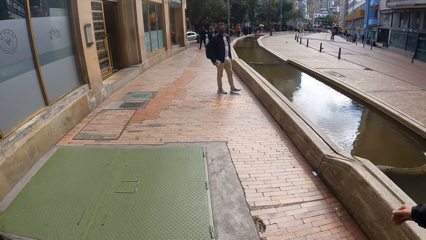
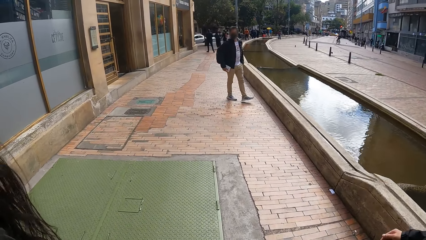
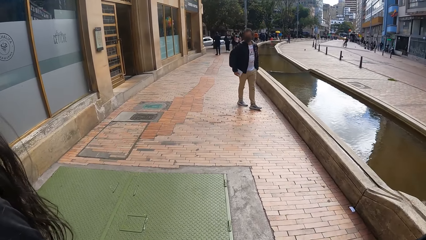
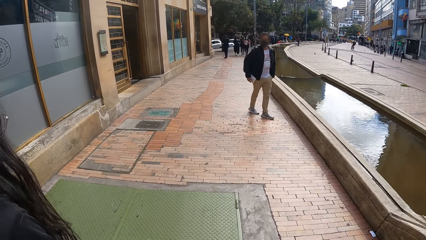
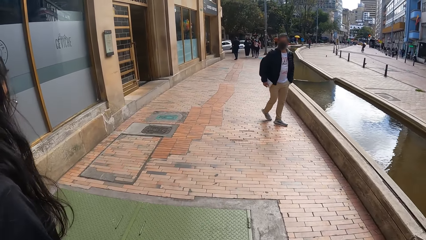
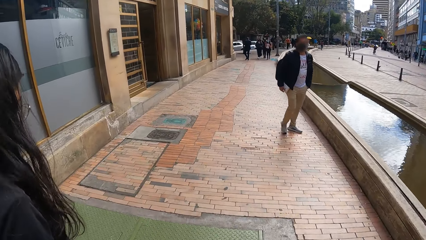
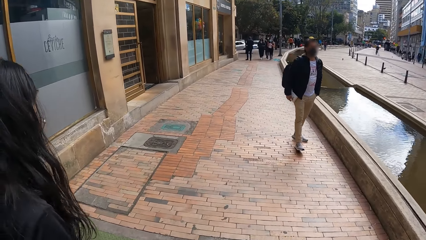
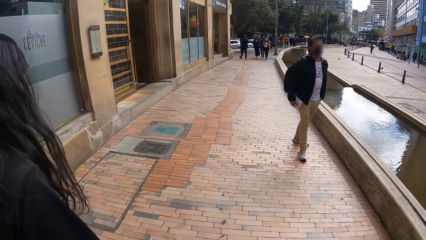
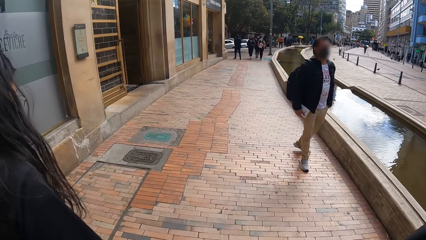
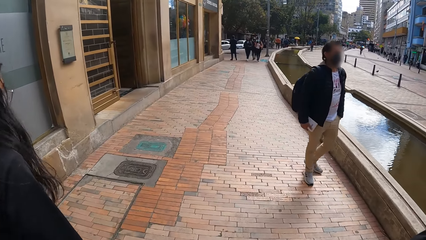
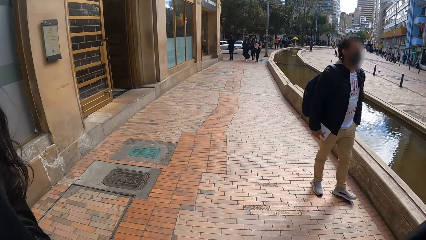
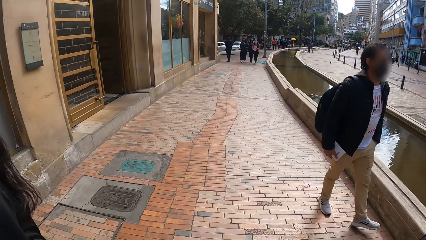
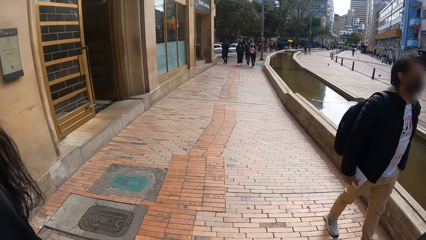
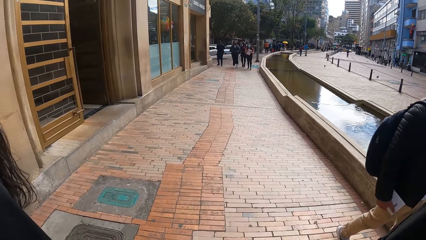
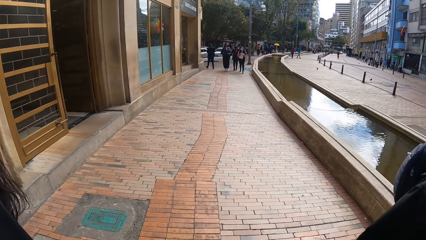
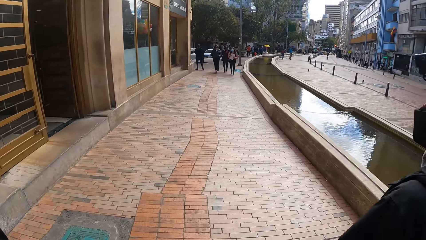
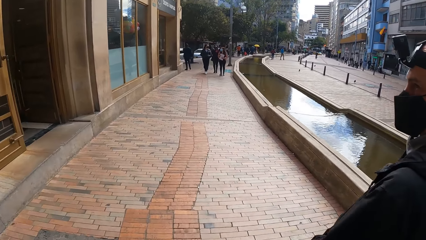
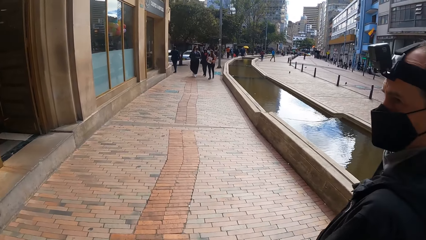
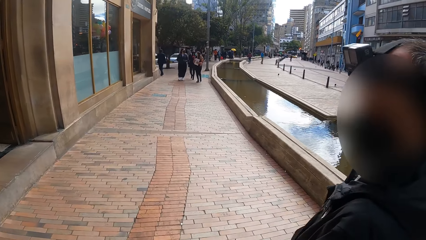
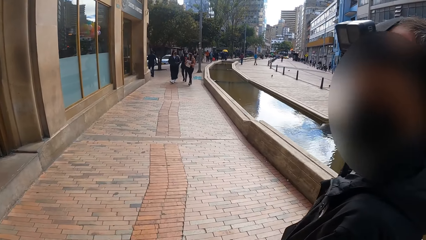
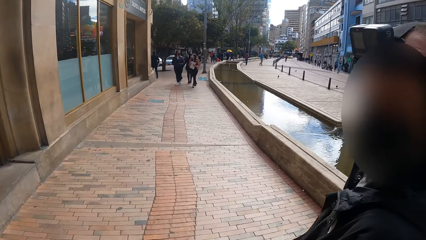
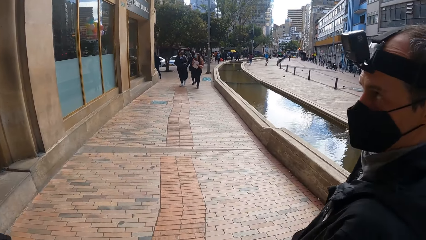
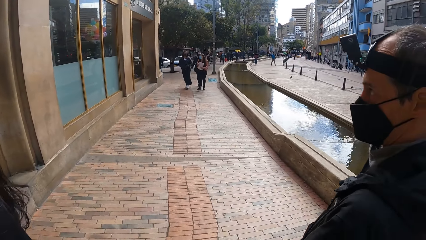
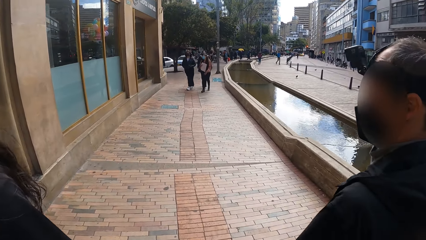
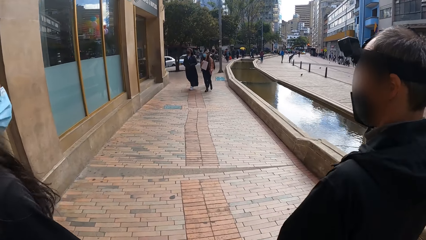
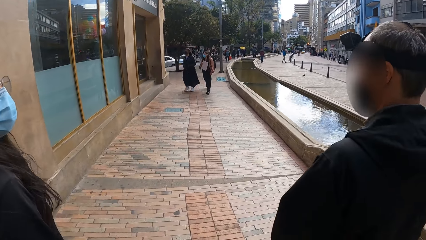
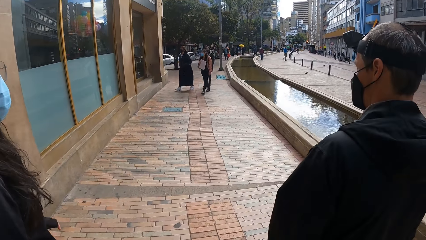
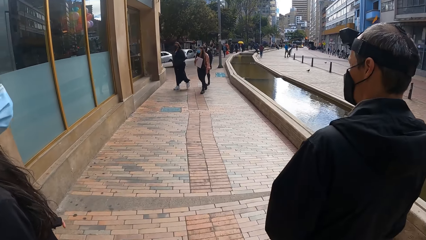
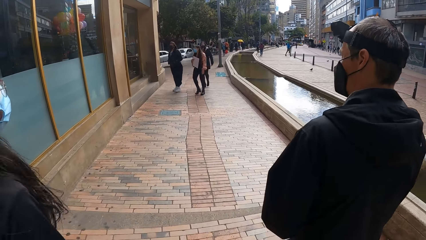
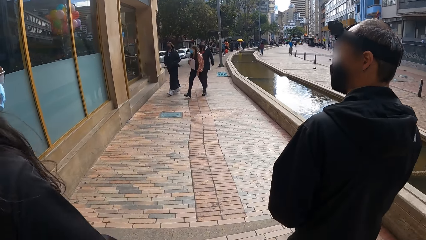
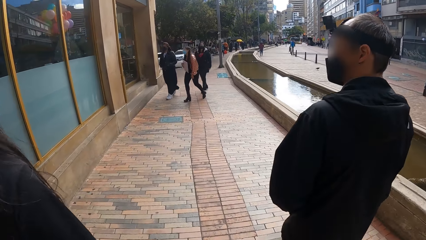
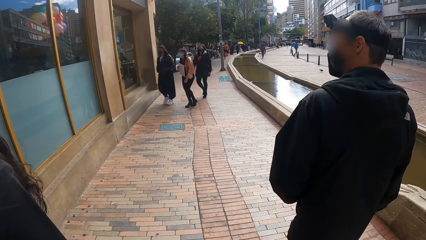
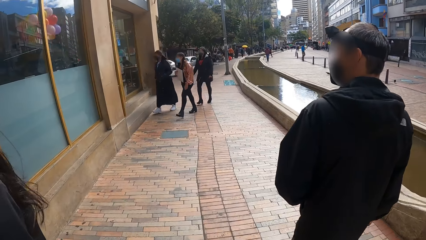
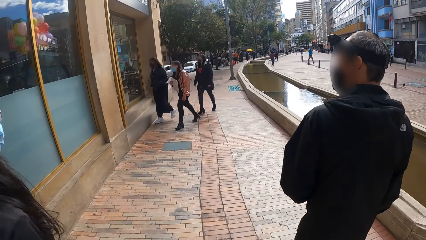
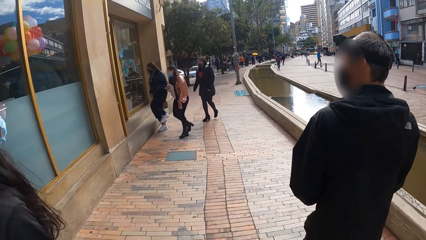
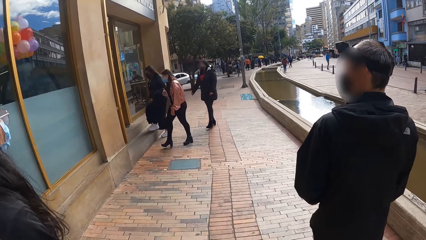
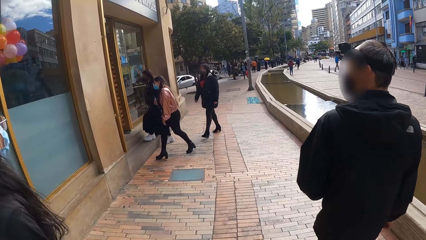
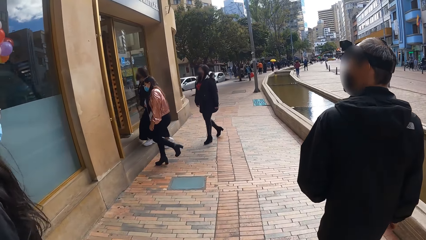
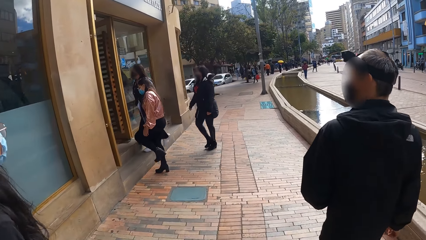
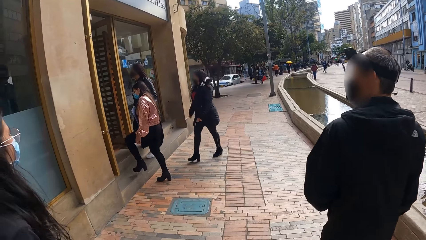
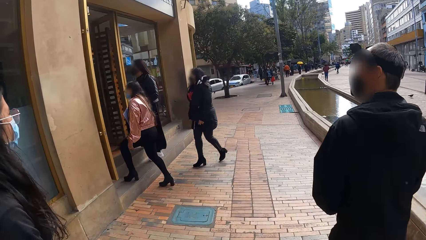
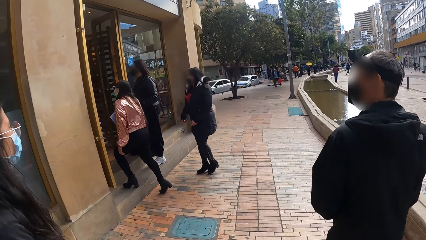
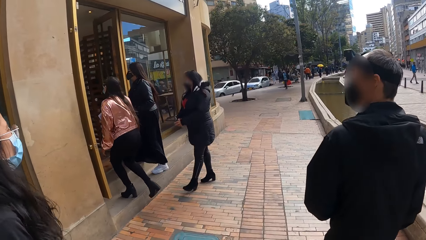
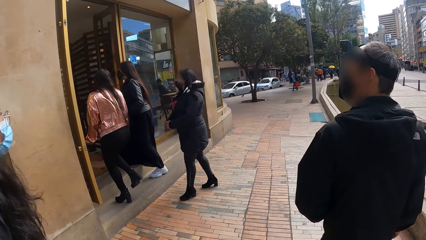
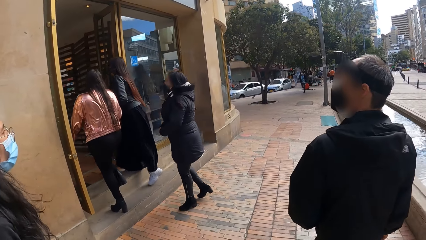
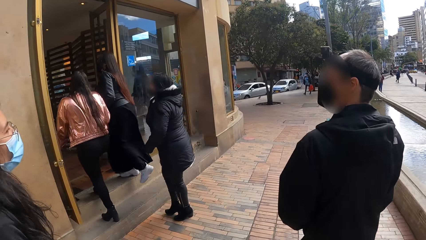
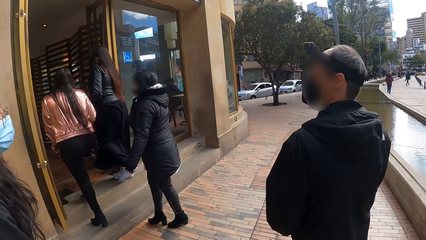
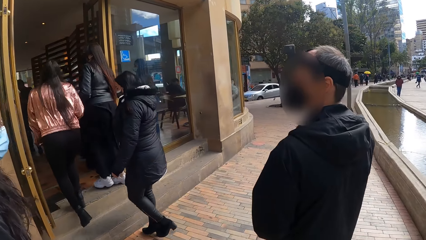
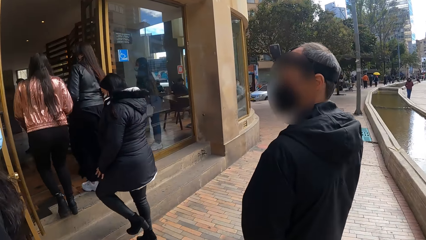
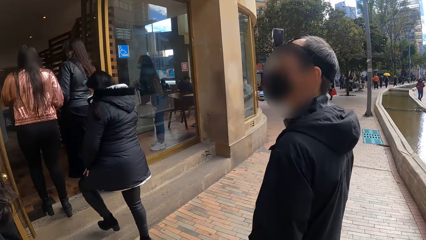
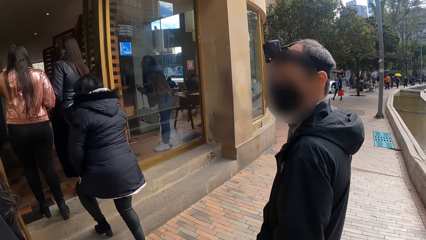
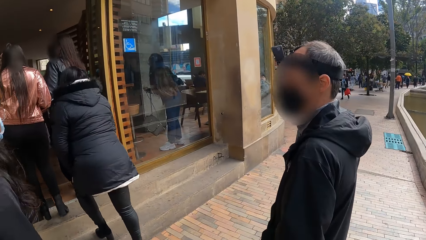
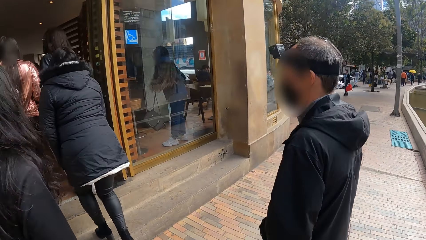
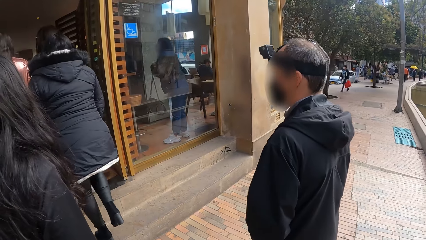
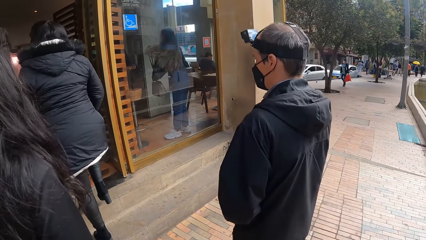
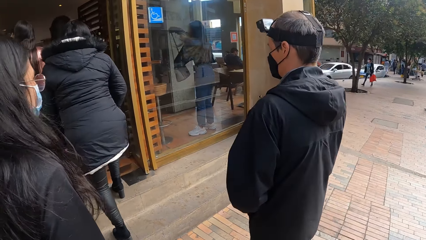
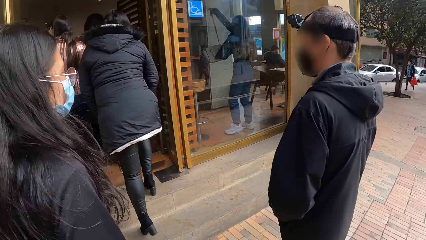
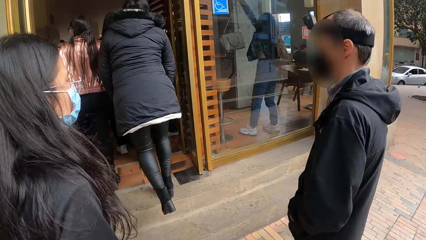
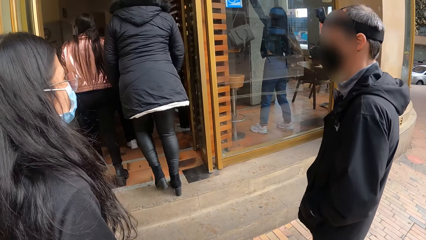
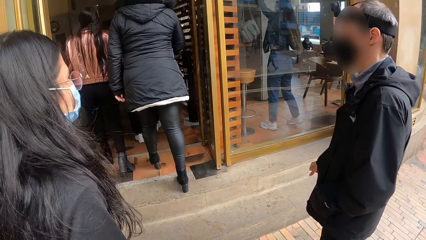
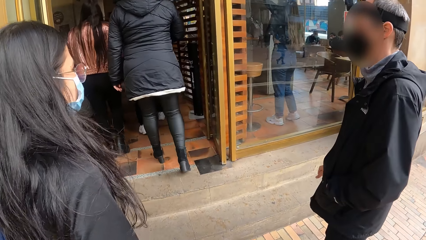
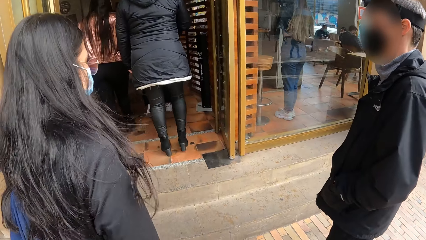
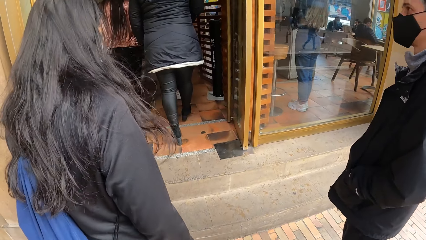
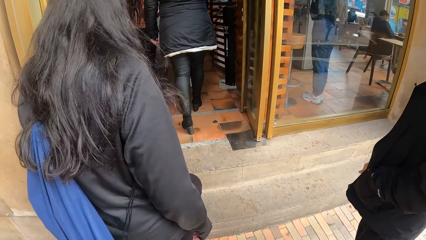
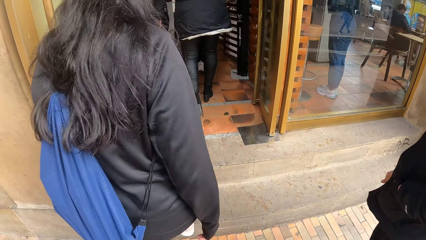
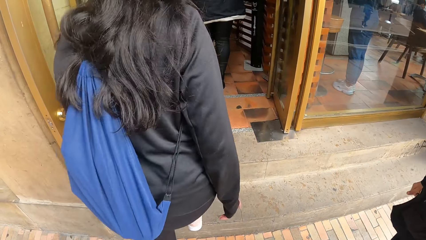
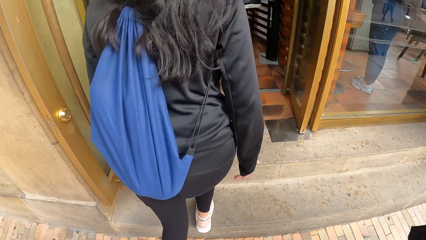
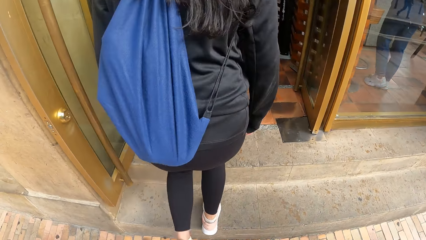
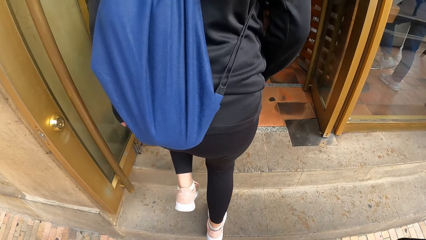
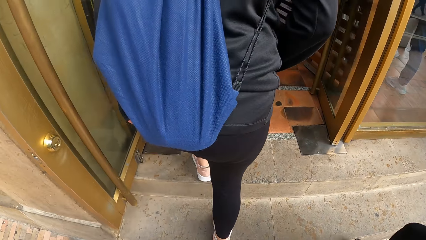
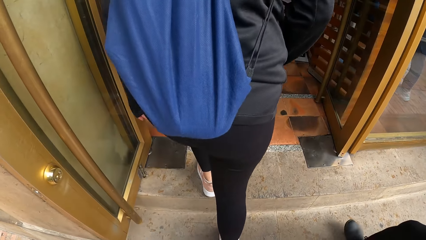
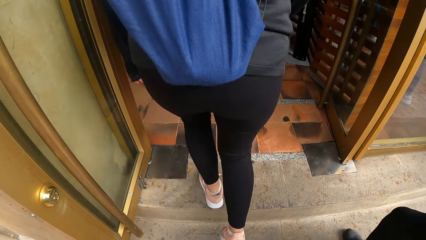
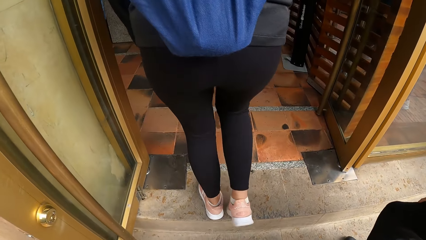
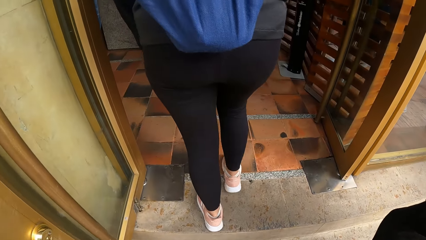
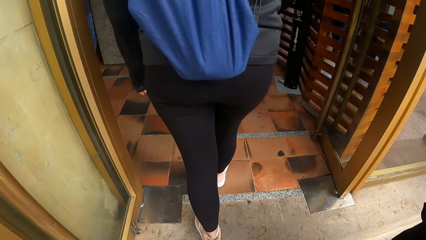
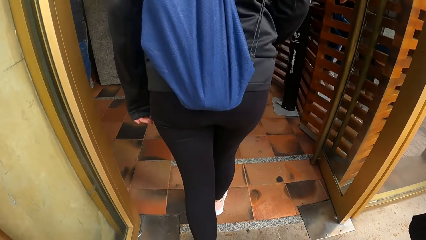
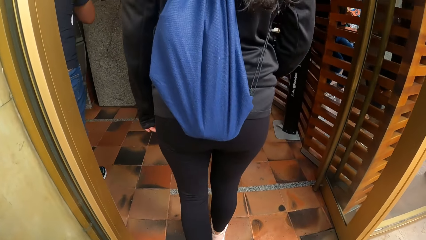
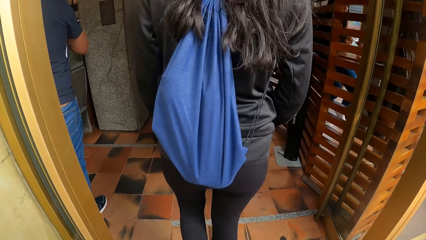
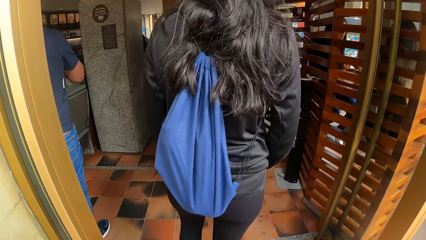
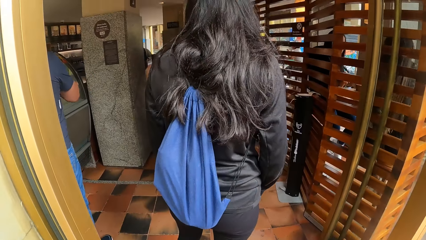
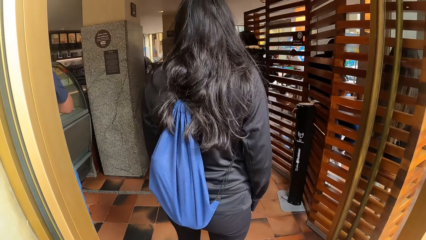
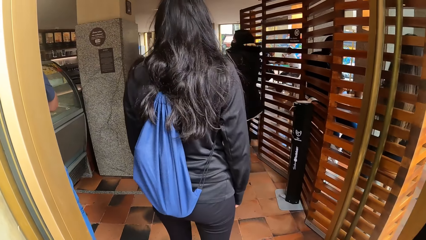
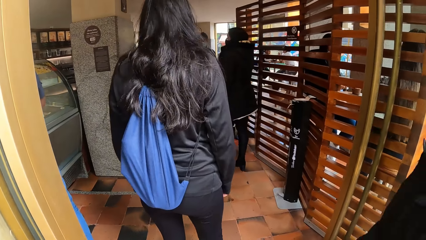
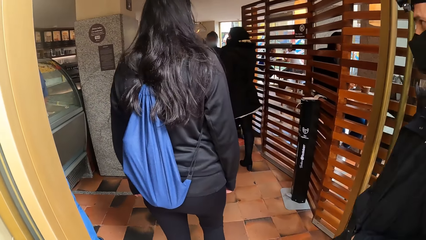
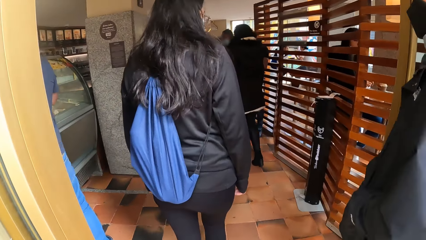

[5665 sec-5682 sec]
A man walks past a woman, another man and the camera wearer. The woman climbs on the stairs to an ice cream joint or café. She walks into the ice cream joint. The camera wearer walks into the café.
